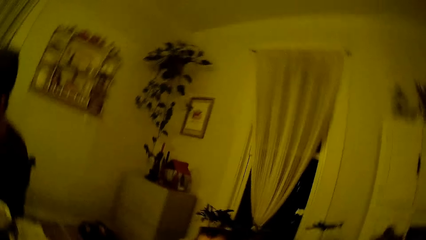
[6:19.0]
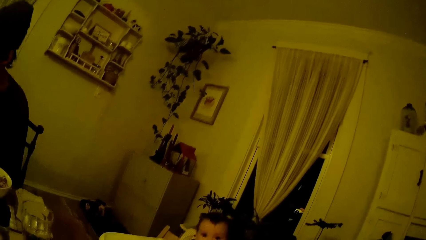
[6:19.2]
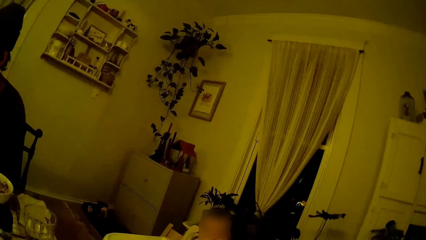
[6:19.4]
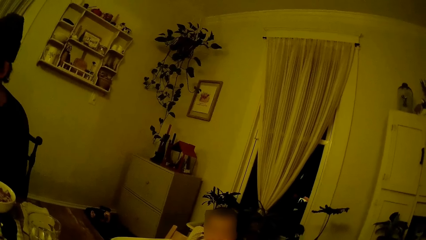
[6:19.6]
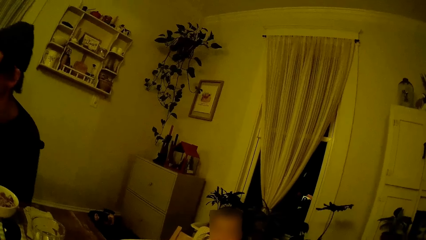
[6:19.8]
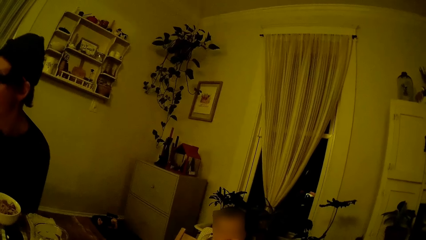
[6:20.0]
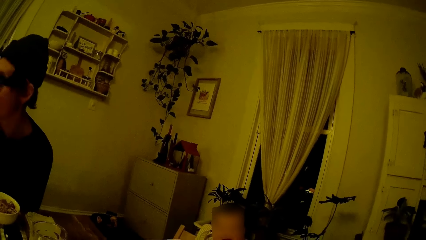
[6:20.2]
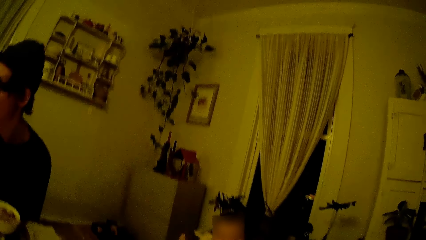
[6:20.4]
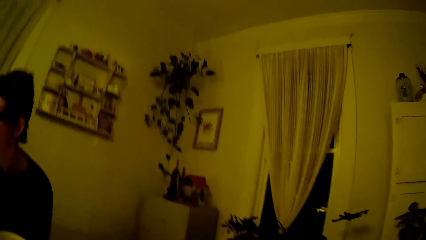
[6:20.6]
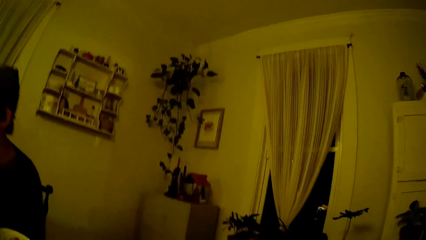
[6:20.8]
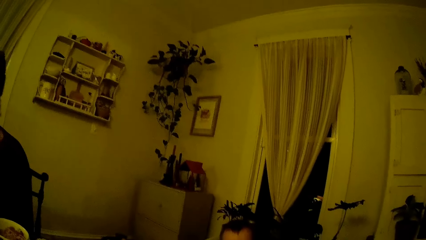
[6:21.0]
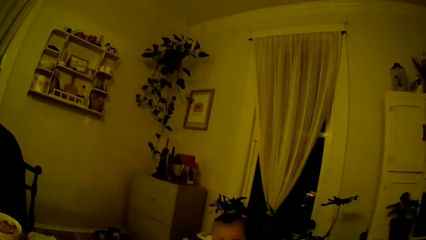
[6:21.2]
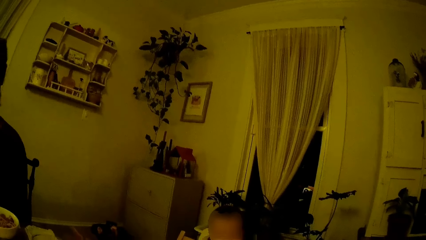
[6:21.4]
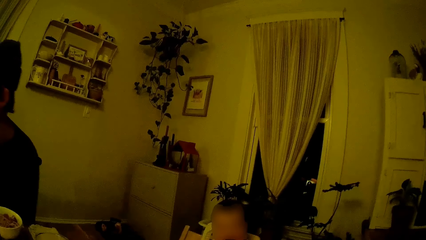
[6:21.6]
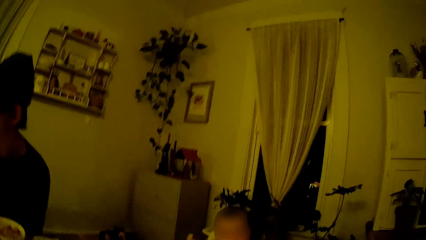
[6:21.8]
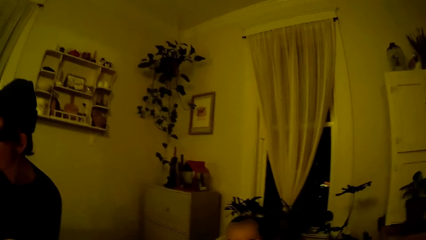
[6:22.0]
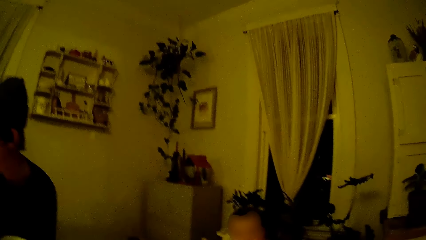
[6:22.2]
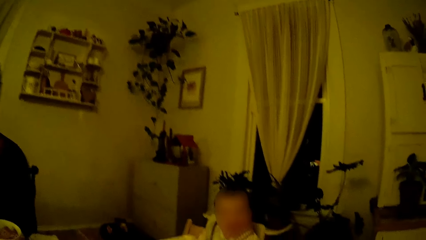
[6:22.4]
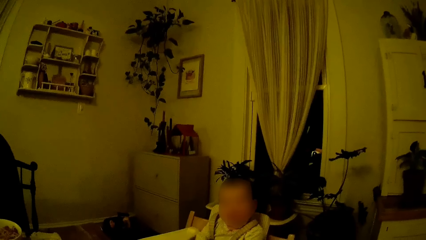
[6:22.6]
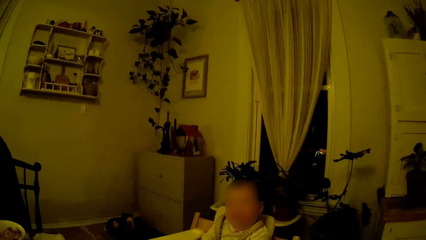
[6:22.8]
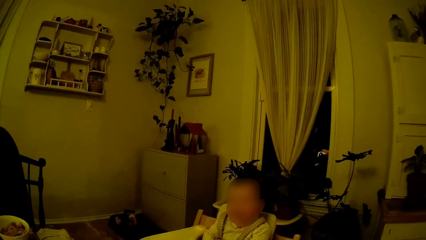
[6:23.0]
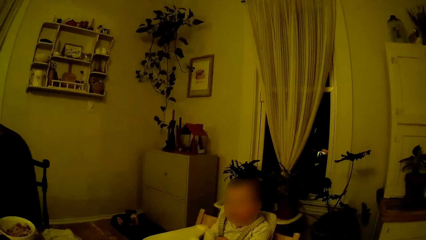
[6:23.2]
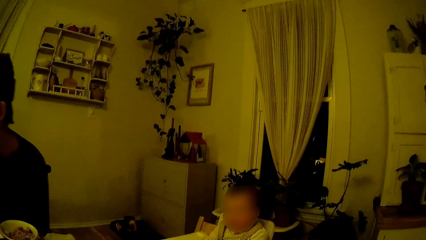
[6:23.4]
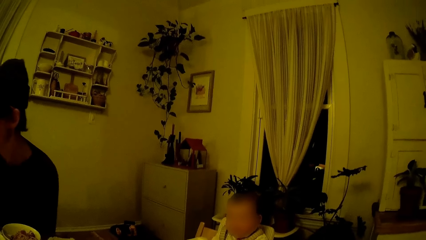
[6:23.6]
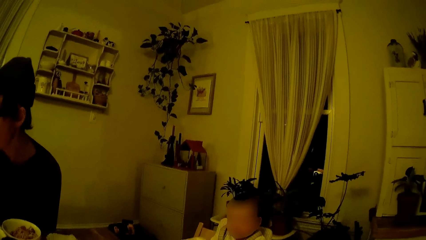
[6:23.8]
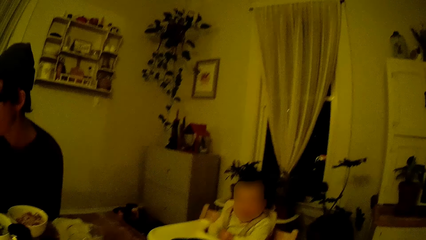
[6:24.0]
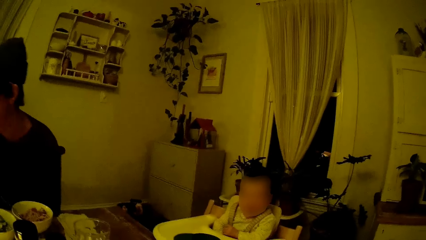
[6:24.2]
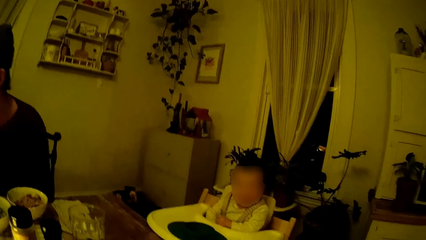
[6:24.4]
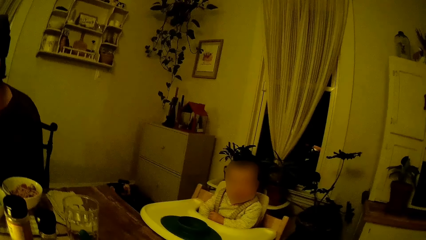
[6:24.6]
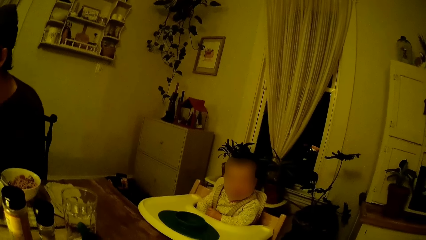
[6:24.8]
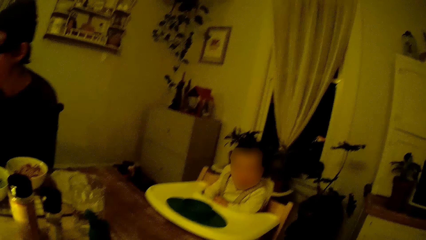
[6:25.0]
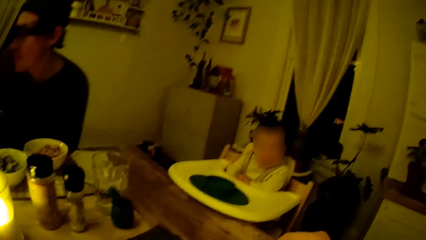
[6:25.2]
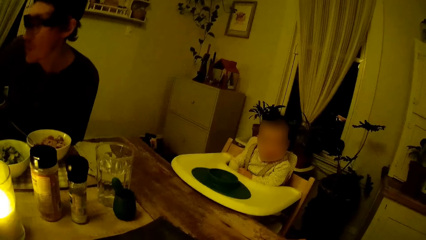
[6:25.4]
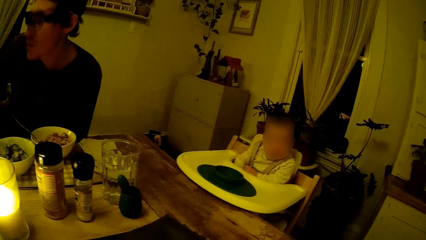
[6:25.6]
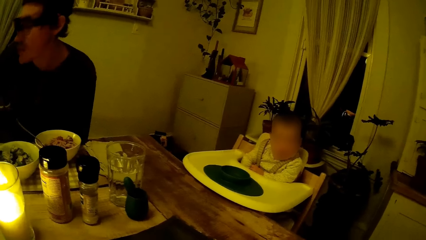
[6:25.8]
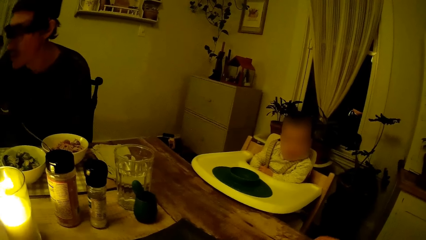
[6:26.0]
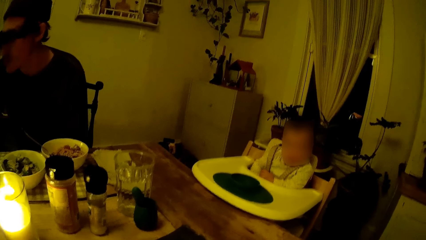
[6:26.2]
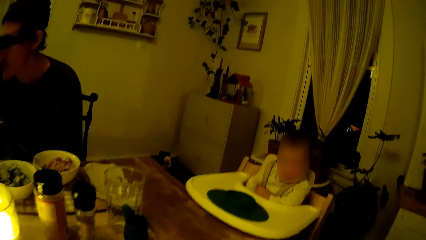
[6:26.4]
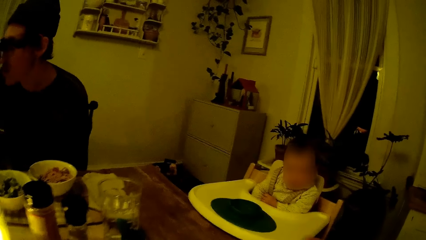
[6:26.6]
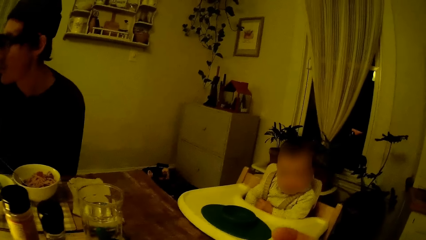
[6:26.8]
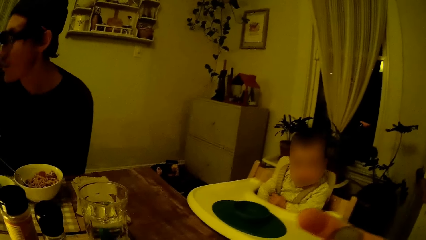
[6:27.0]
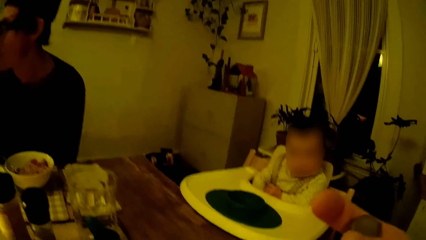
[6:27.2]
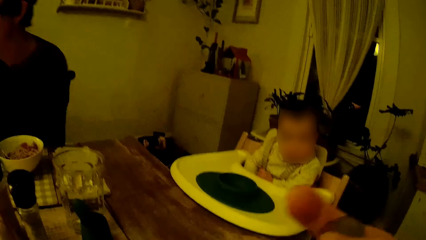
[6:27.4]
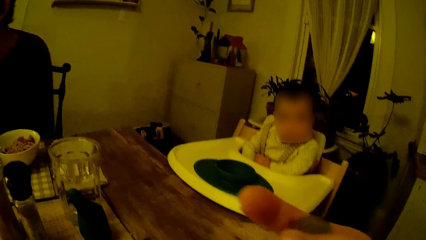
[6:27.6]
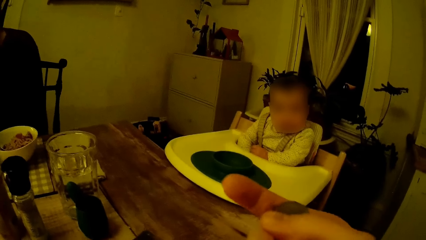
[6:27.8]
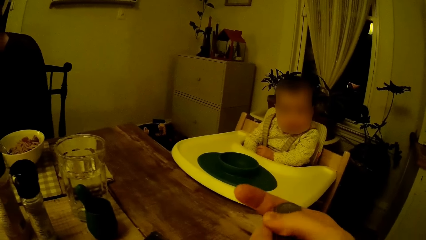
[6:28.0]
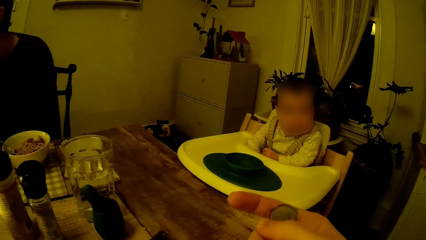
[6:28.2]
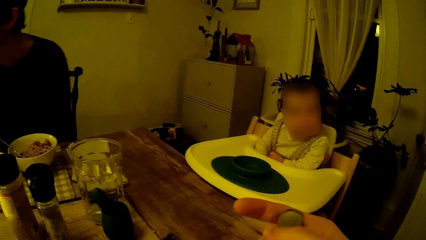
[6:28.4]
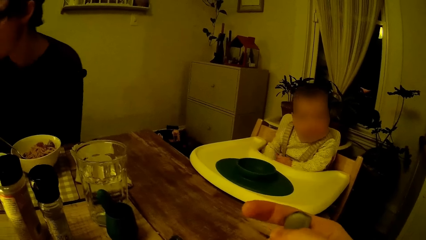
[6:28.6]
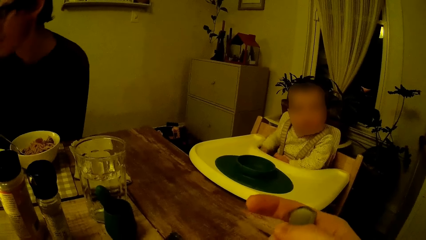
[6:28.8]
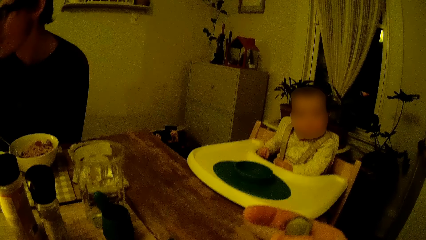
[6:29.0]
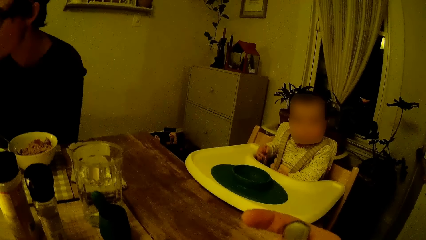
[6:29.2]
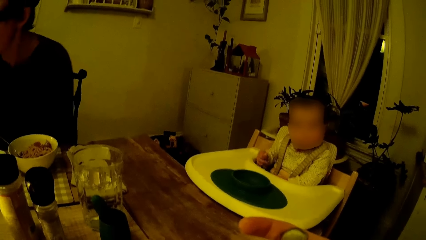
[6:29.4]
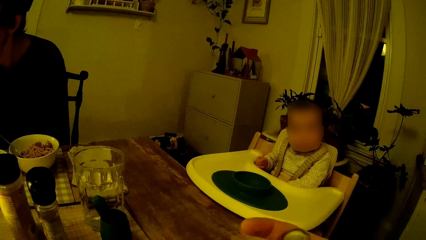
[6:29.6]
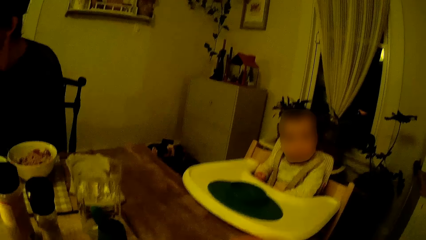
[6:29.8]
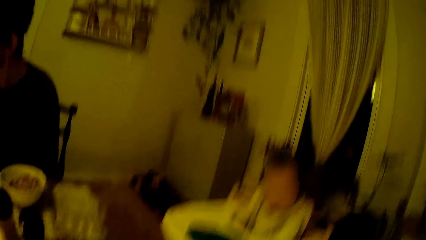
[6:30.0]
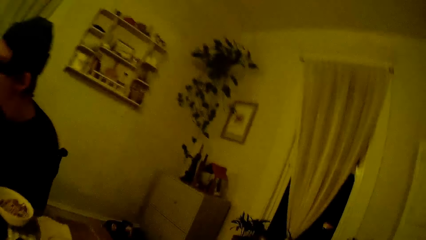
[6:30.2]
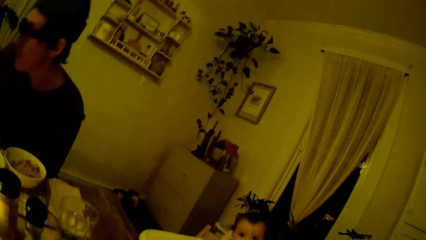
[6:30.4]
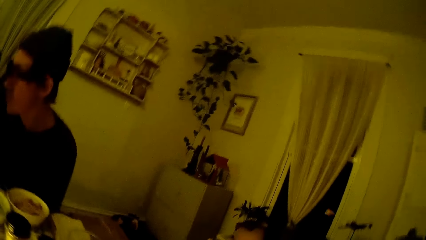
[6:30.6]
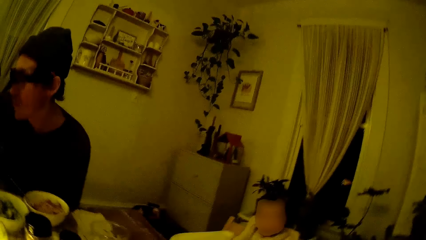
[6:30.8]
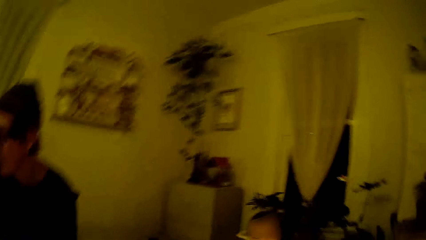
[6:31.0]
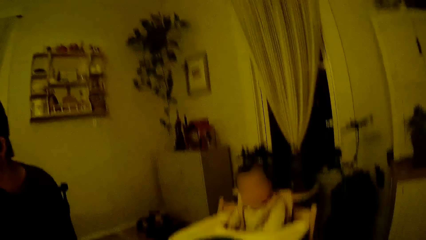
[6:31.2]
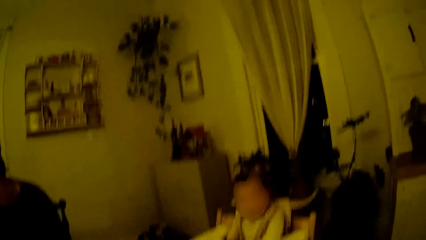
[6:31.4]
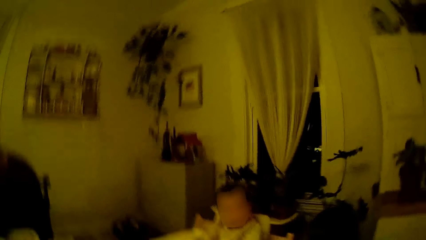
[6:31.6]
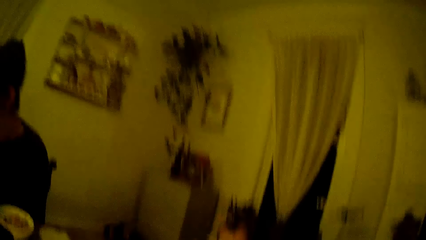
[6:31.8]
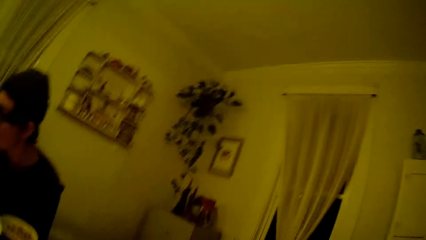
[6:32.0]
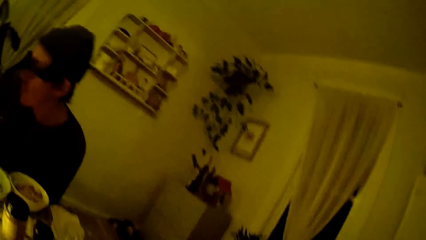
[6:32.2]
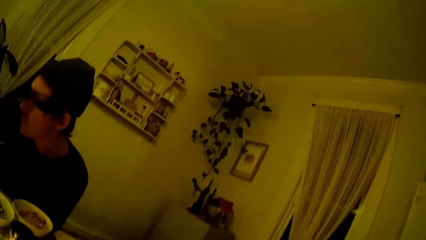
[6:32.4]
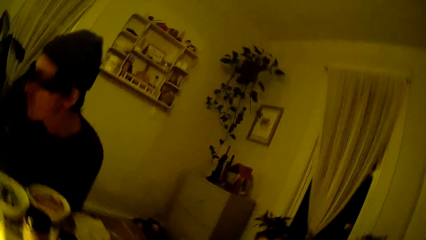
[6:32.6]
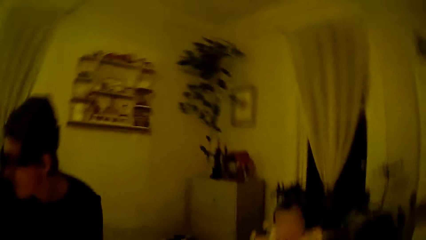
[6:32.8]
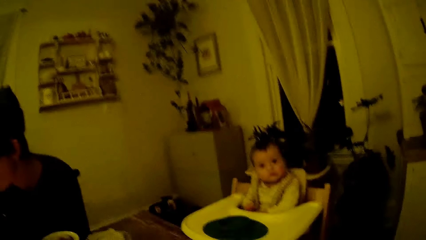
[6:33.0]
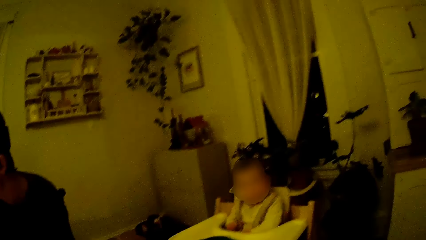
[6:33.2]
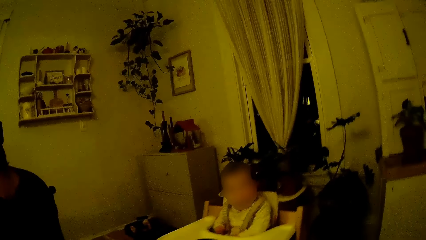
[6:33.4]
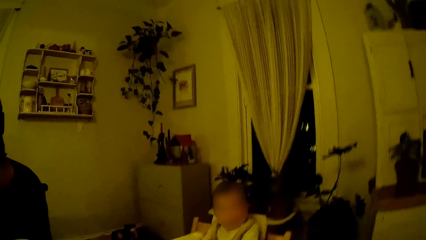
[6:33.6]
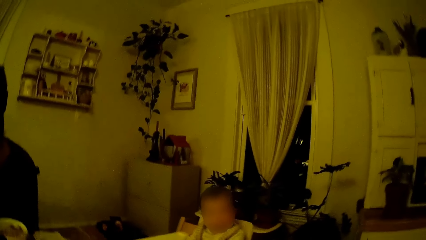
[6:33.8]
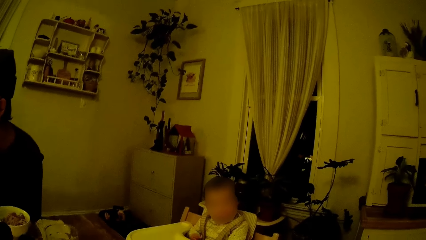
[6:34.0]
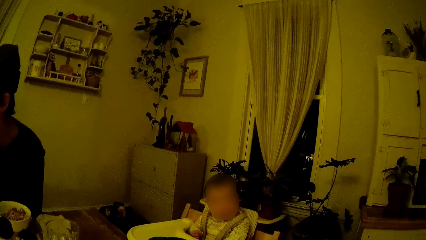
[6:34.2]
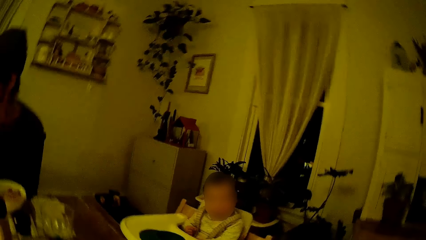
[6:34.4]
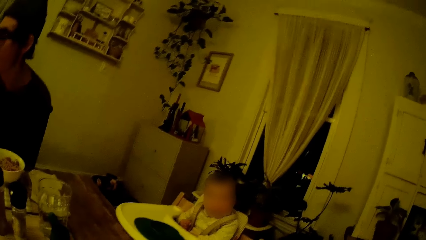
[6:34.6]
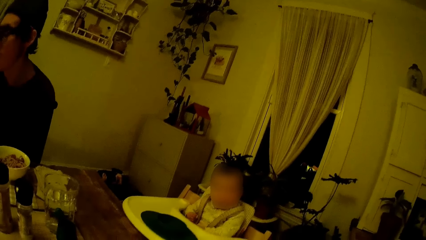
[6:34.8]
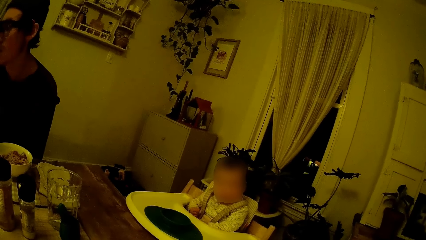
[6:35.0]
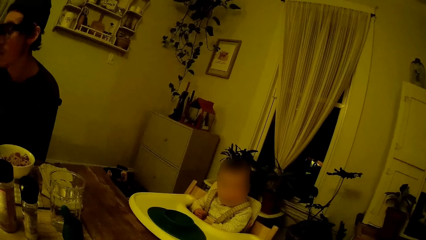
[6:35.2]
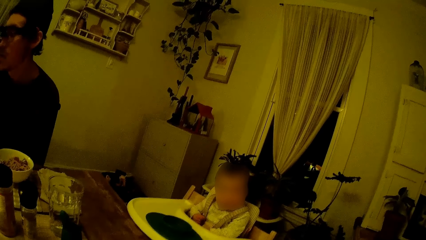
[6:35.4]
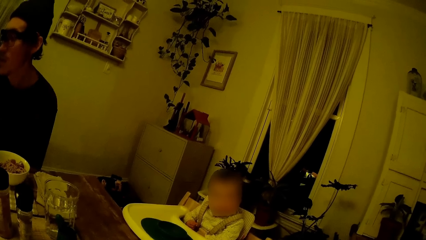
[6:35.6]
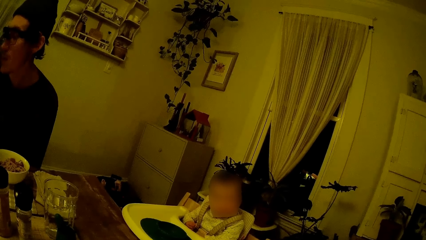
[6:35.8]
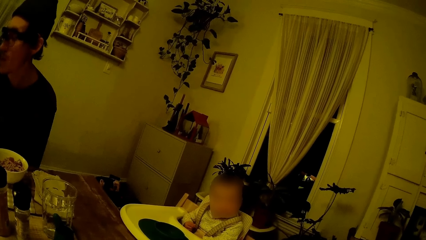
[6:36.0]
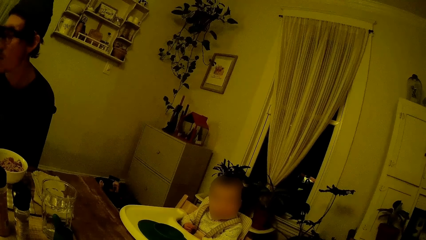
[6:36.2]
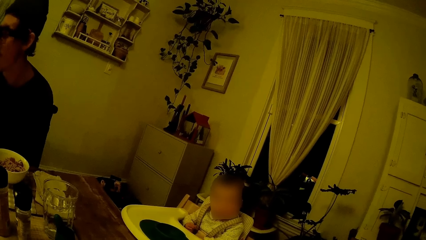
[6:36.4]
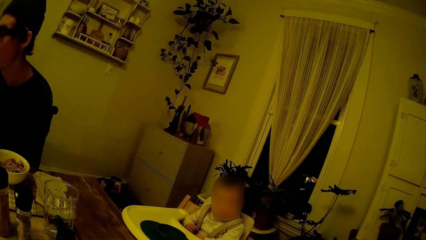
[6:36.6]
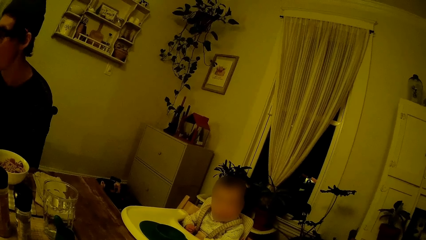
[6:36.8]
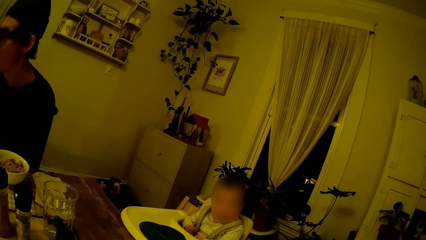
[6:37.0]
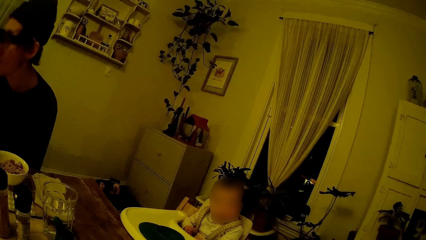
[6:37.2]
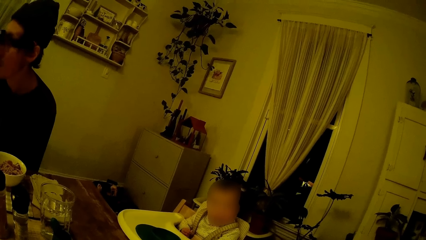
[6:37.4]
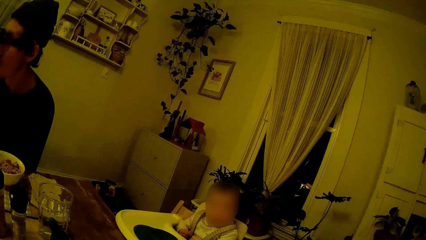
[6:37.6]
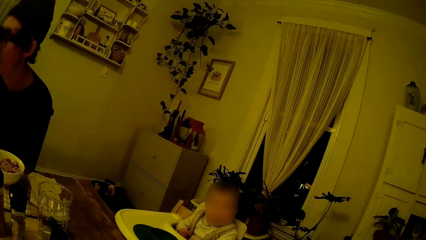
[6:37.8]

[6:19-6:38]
The man sways on the chair. The camera wearer laughs with the baby. The man moves his body to the rhythm of music in the background. The camera wearer moves her head to the rhythm of the song in the background. The man whistles to the song in the background. The baby moves her body to the rhythm of the song in the background.
